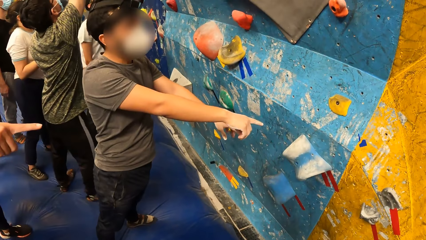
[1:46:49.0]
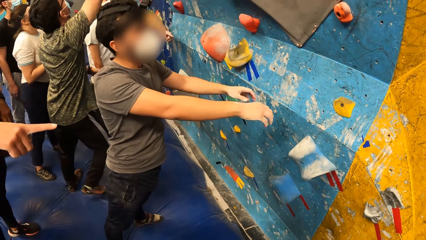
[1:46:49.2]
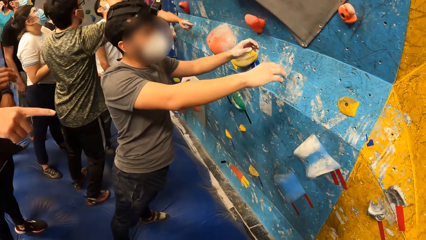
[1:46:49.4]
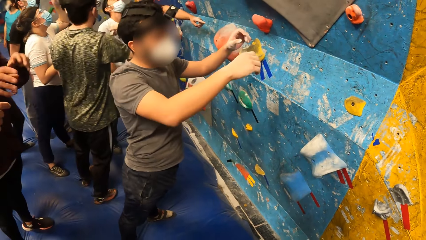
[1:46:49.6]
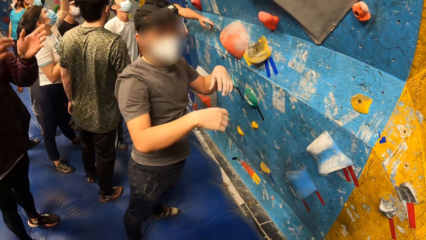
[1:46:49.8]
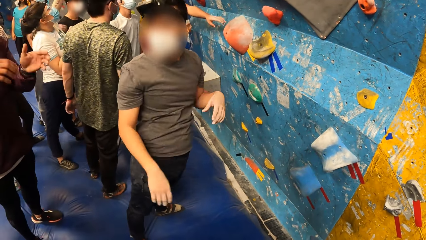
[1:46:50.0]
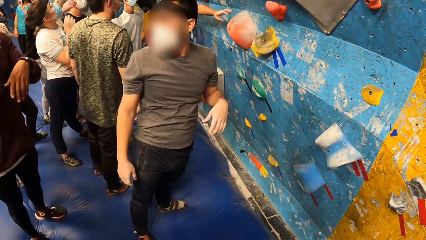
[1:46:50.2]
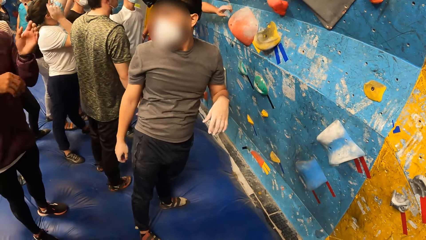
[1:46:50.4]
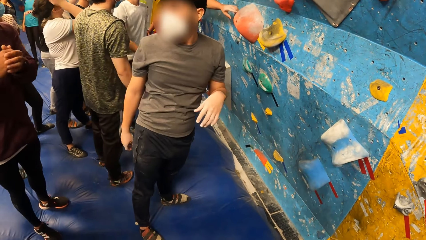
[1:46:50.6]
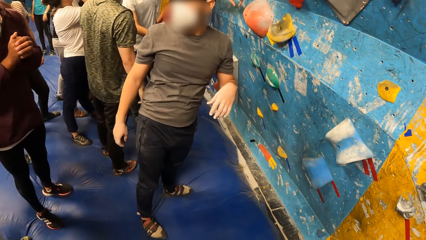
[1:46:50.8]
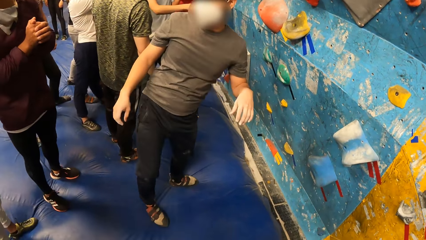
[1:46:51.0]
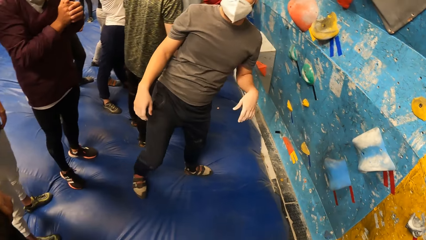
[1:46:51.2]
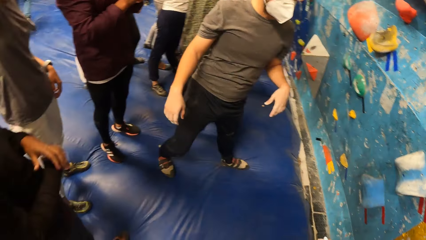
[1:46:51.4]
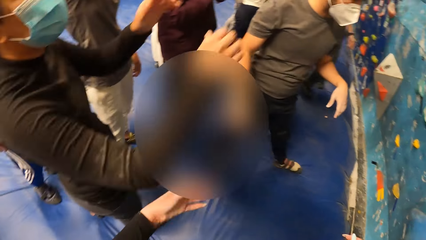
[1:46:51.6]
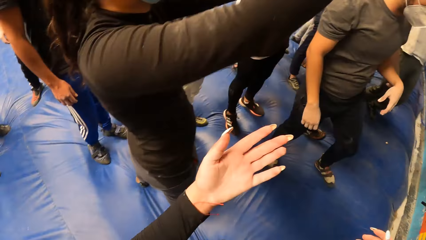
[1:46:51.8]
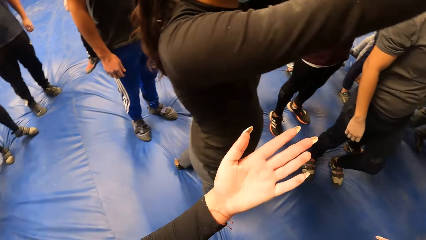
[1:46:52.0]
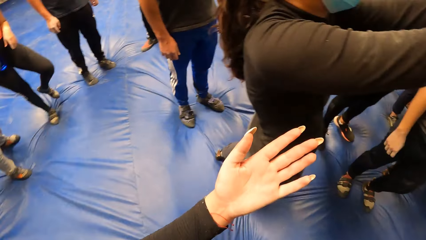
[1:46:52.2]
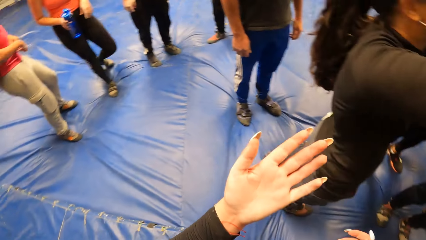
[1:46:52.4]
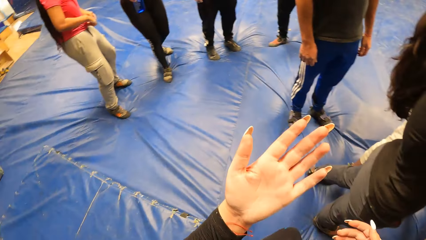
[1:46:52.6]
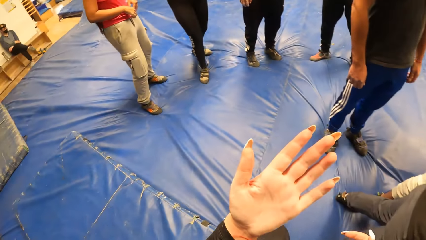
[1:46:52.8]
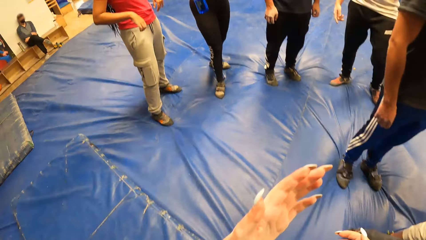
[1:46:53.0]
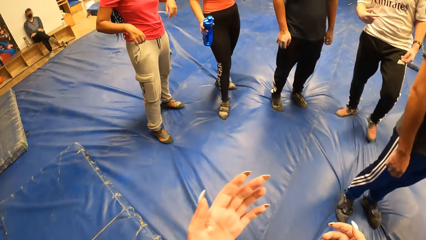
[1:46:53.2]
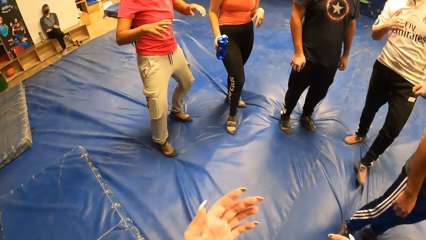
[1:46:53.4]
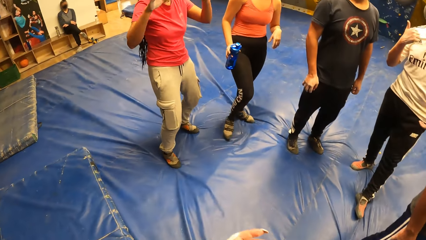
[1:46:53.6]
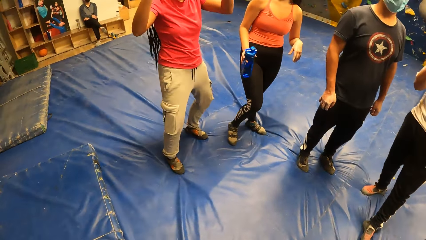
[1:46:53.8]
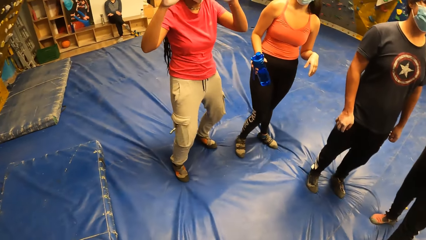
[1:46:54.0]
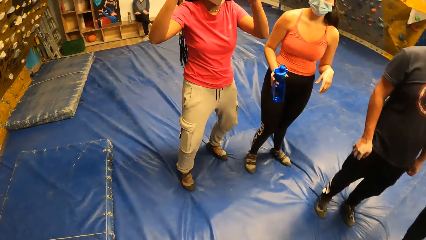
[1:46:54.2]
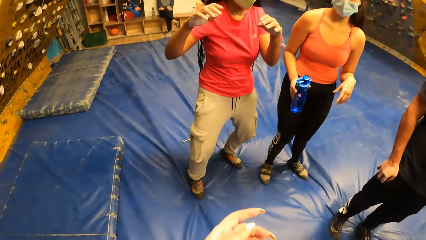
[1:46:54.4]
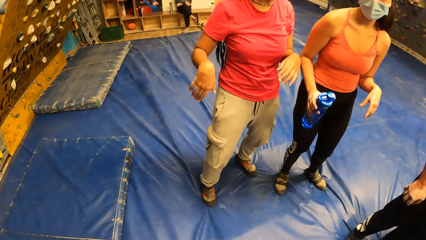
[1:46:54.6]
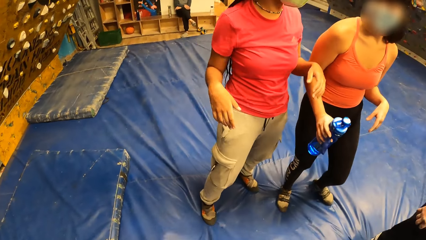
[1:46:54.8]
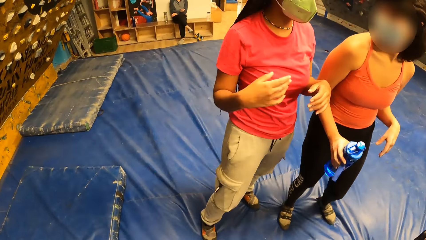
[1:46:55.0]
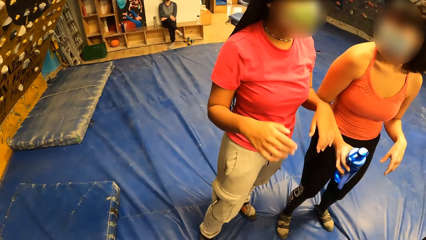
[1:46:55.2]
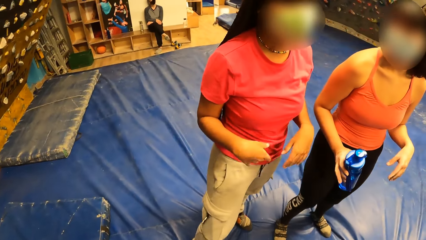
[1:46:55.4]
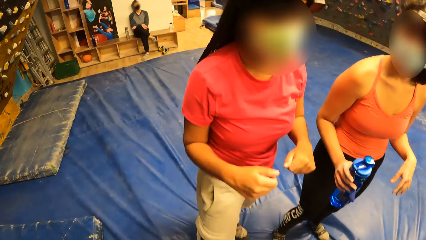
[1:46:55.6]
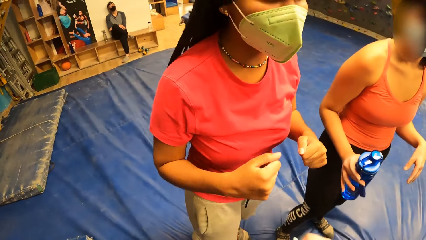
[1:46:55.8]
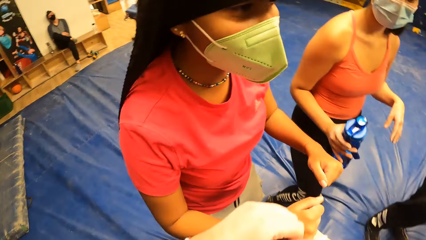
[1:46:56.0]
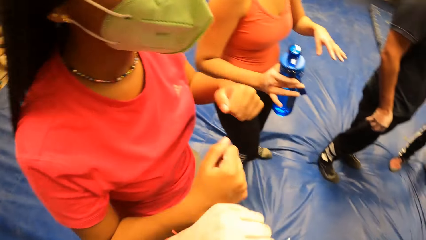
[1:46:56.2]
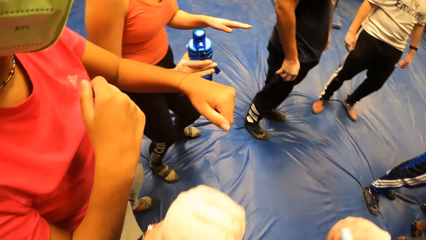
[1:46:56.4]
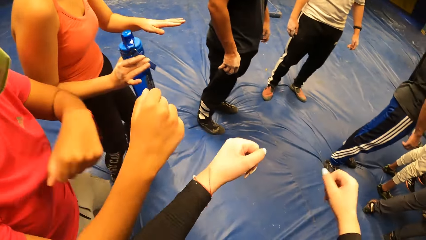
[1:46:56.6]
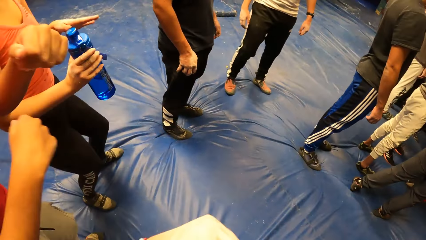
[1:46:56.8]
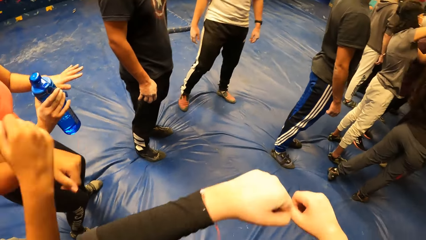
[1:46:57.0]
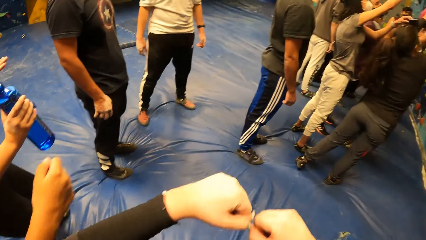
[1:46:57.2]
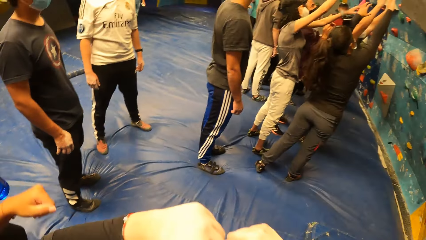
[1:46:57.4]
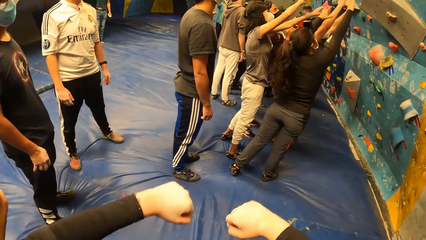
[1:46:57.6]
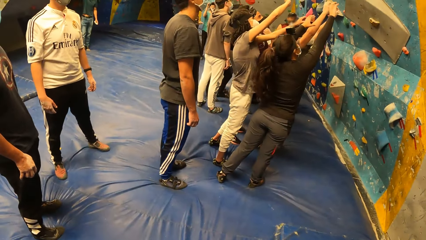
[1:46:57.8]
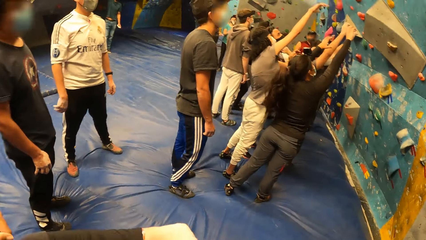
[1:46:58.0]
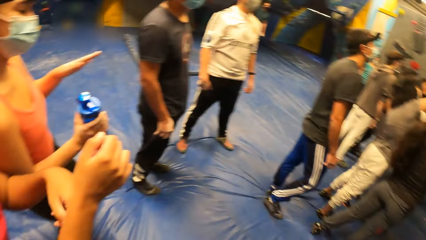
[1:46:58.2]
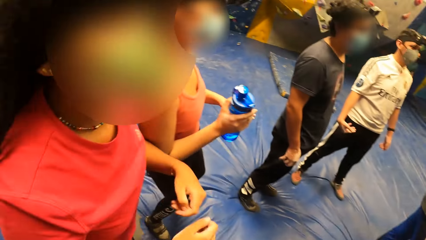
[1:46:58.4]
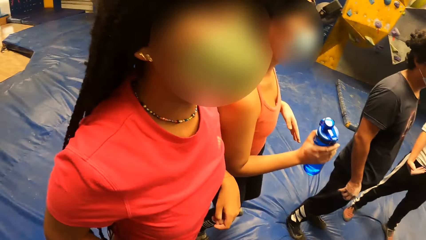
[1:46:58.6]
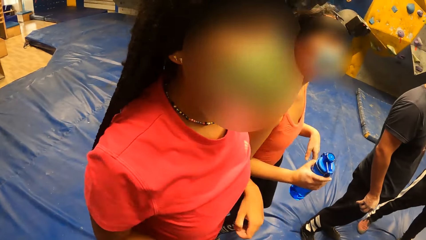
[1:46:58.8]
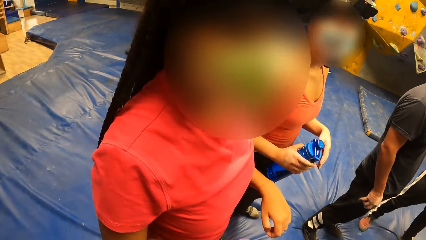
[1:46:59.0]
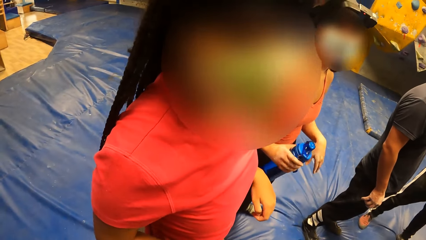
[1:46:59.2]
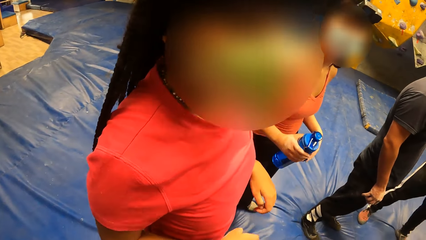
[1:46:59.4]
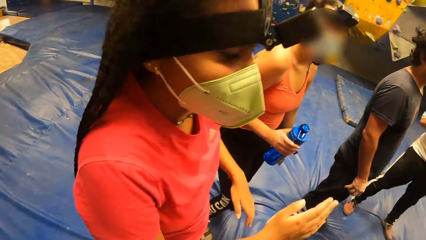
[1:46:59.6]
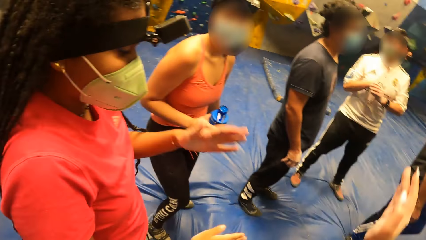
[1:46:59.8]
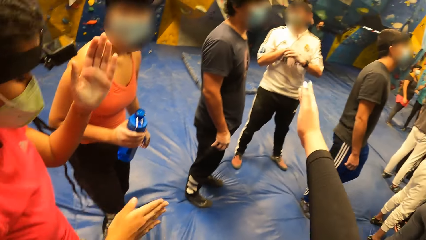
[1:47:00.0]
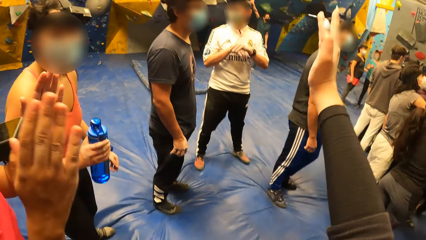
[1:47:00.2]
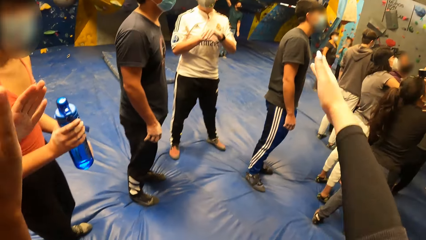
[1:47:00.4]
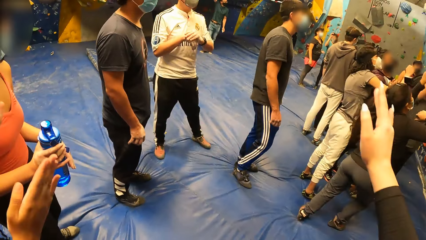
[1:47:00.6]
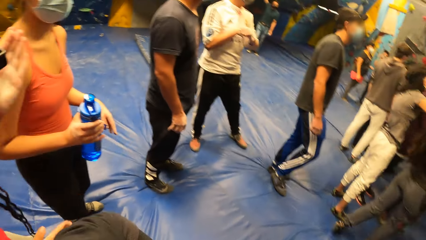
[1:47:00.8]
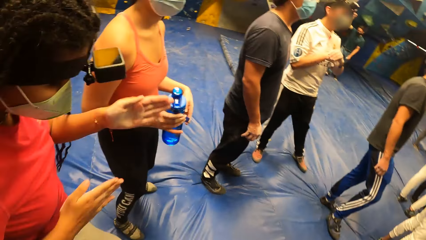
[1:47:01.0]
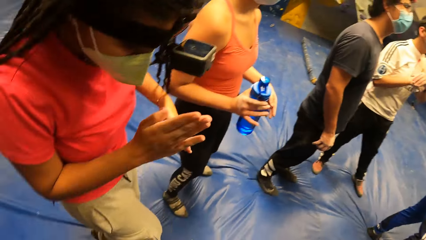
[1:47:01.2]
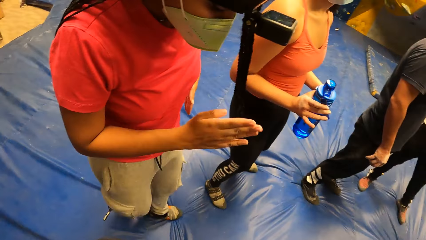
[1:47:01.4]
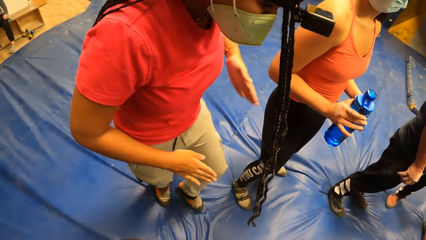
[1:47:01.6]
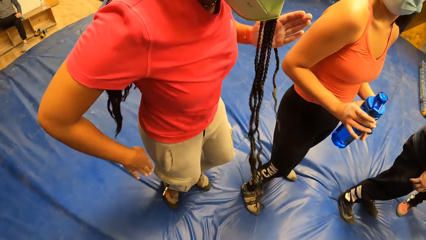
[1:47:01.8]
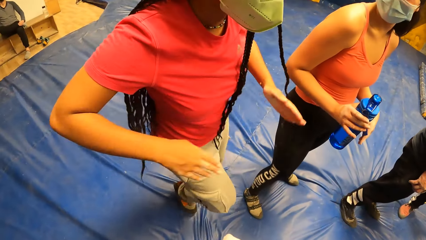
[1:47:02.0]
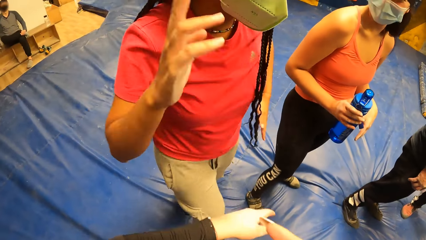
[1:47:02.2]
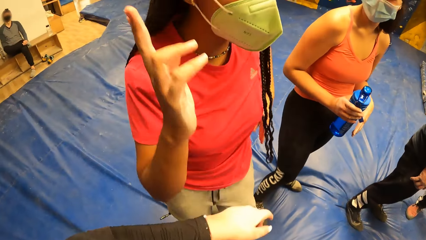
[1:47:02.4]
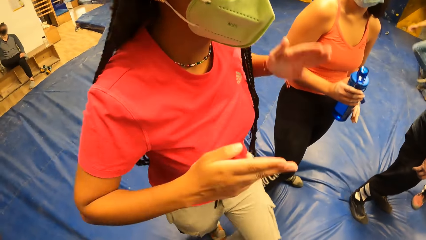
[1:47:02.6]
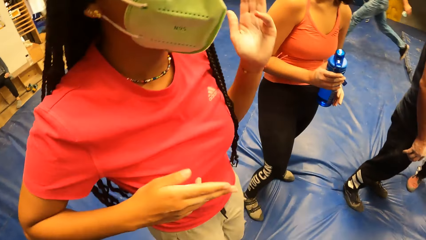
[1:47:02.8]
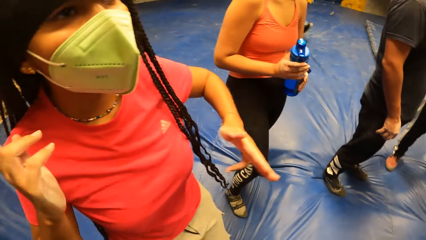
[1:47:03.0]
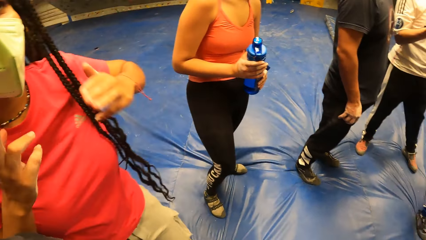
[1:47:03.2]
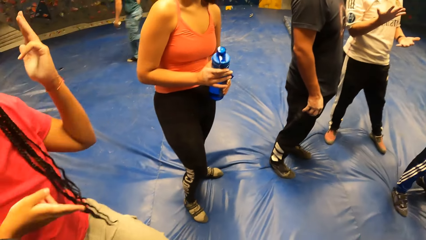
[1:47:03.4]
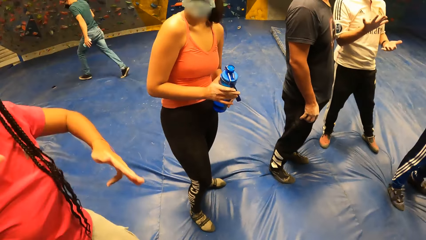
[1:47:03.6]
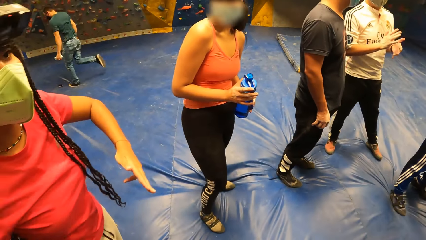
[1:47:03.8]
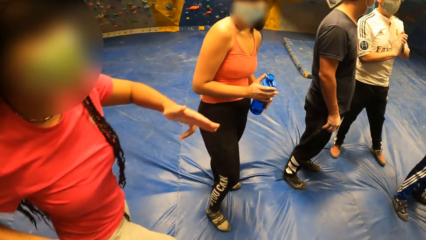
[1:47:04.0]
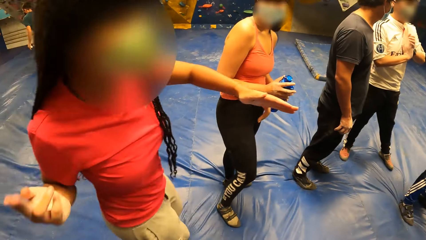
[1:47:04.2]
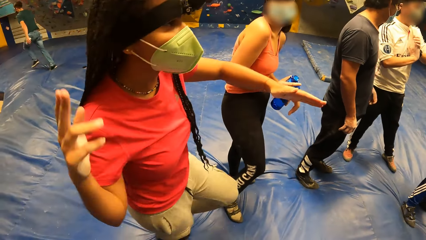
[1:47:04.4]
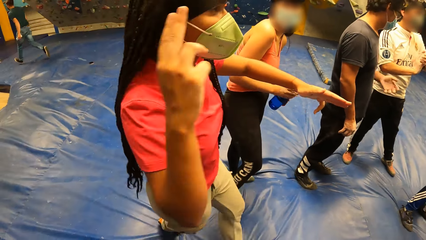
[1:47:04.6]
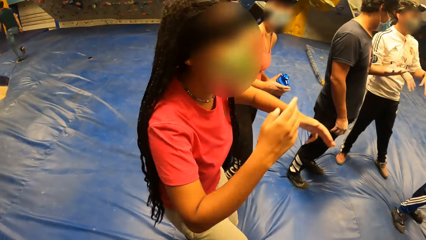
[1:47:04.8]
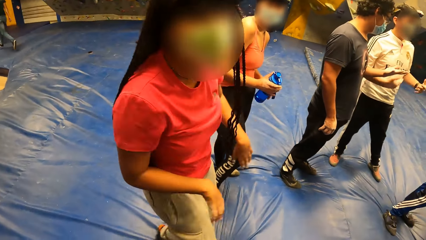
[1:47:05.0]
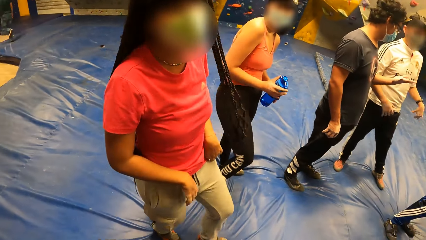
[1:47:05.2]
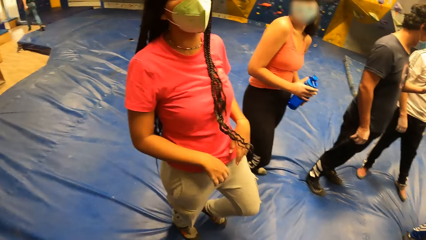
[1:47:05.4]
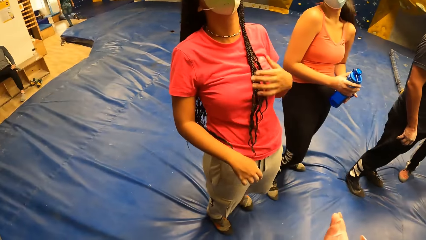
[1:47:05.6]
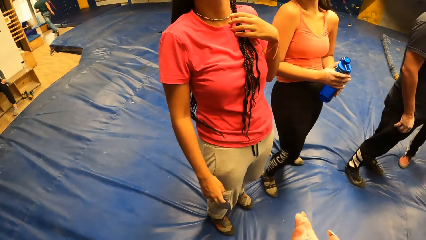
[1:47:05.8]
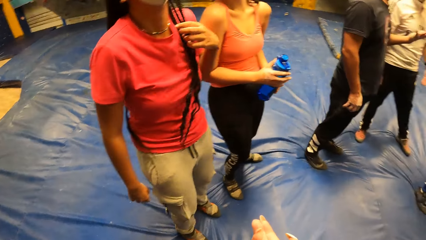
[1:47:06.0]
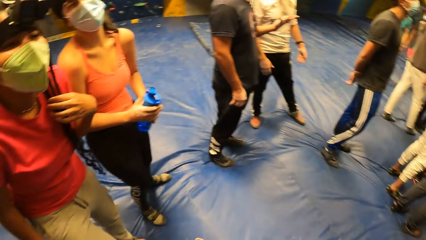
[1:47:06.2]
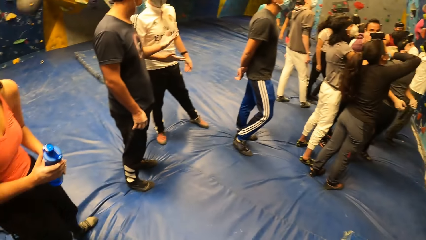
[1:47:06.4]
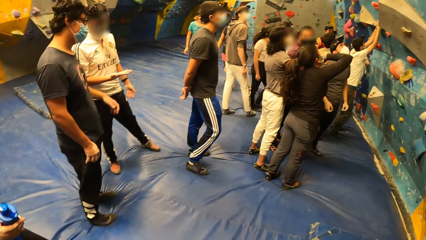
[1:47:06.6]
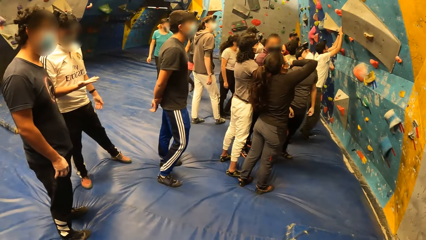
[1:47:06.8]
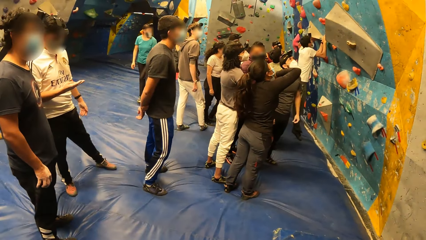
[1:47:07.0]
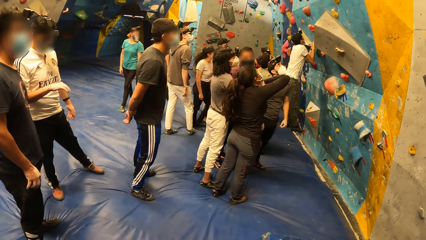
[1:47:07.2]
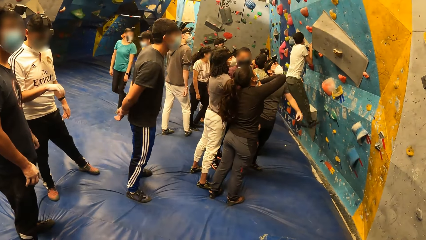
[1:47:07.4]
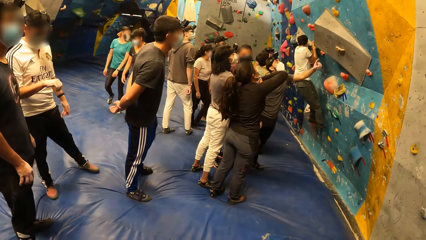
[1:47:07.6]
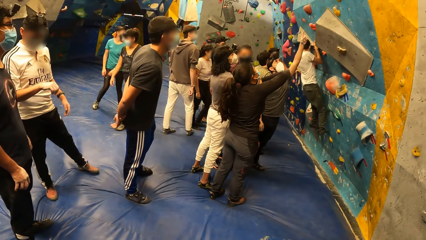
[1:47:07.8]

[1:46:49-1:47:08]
The camera wearer looks around the room. They do a dance move. The girl dances.
